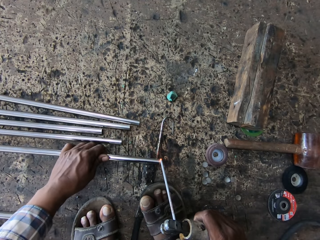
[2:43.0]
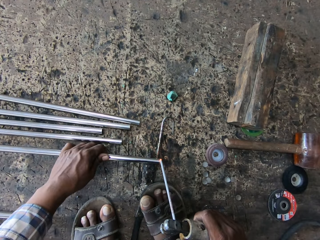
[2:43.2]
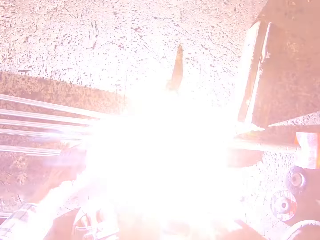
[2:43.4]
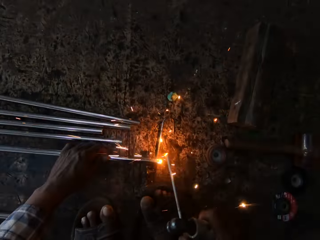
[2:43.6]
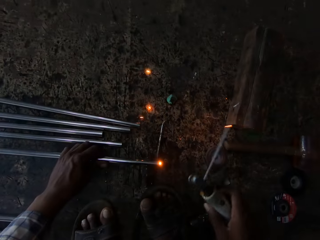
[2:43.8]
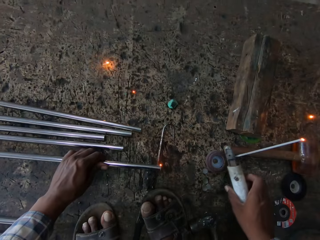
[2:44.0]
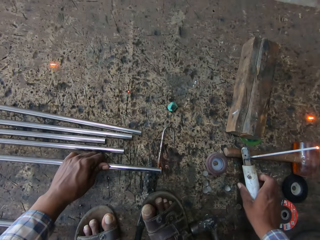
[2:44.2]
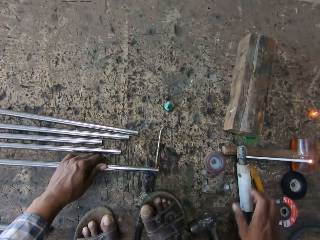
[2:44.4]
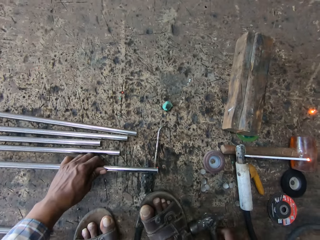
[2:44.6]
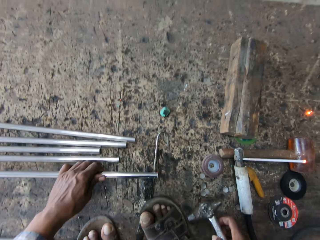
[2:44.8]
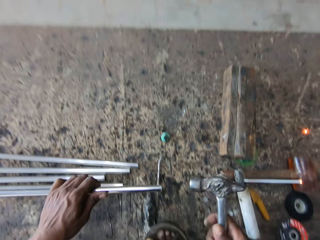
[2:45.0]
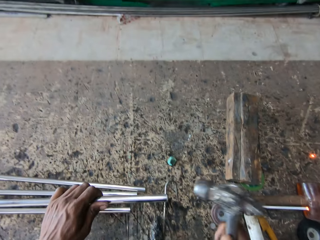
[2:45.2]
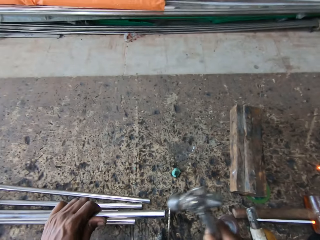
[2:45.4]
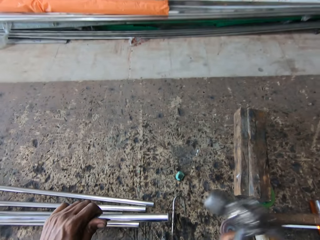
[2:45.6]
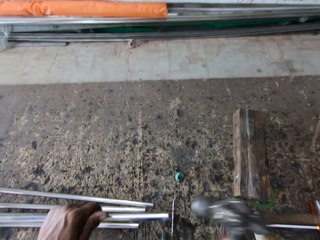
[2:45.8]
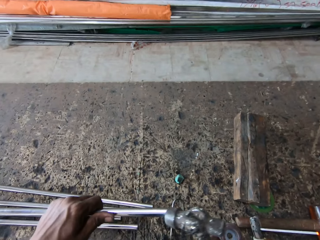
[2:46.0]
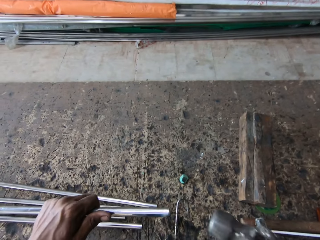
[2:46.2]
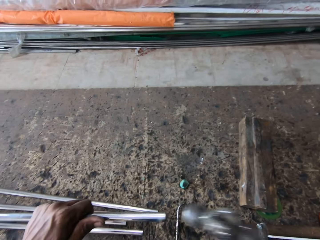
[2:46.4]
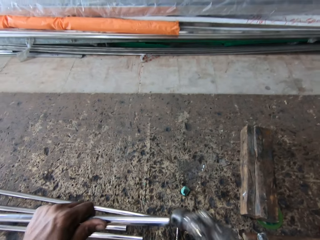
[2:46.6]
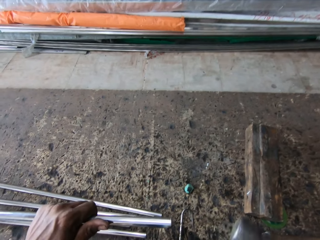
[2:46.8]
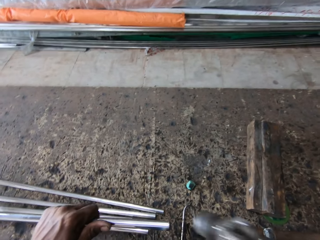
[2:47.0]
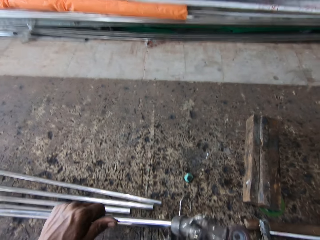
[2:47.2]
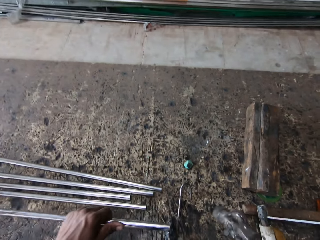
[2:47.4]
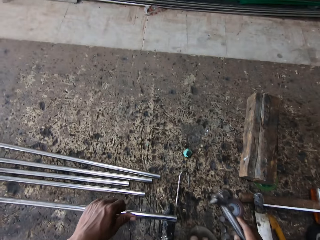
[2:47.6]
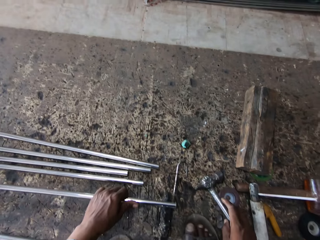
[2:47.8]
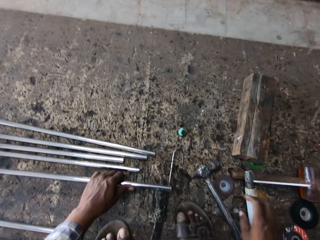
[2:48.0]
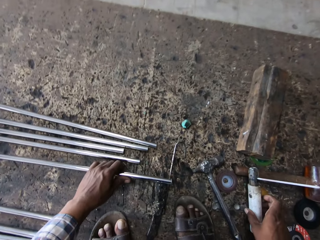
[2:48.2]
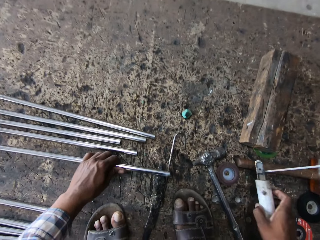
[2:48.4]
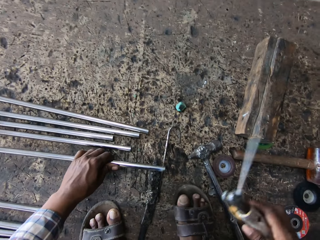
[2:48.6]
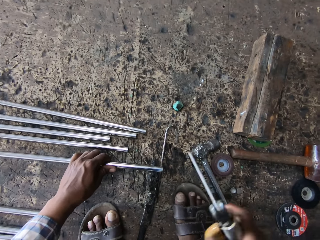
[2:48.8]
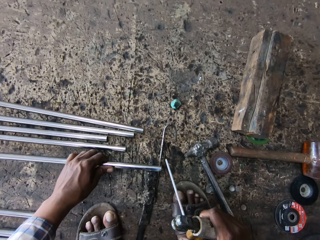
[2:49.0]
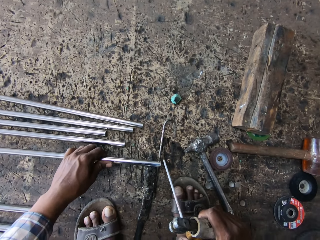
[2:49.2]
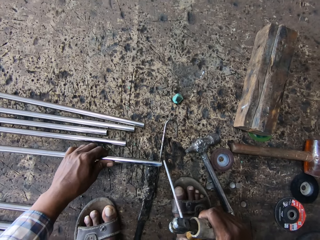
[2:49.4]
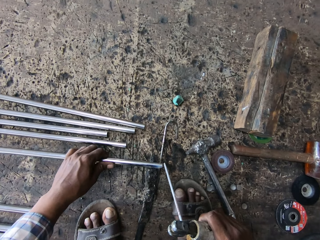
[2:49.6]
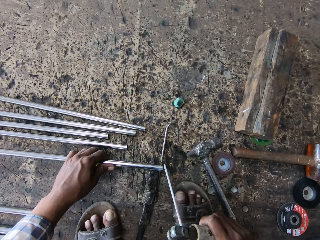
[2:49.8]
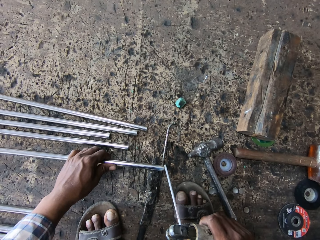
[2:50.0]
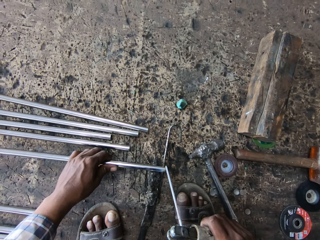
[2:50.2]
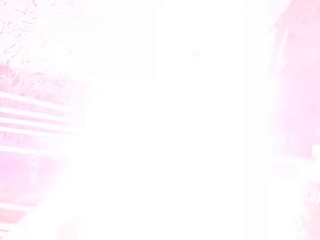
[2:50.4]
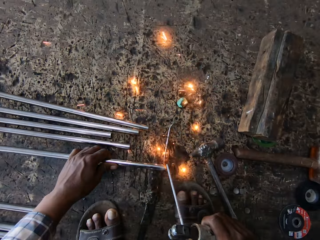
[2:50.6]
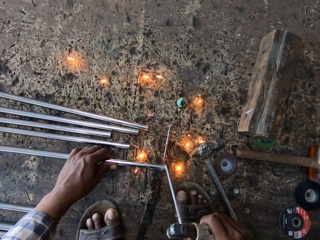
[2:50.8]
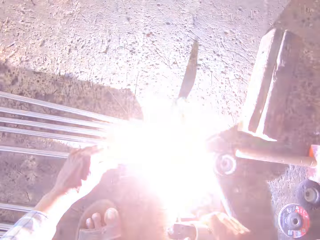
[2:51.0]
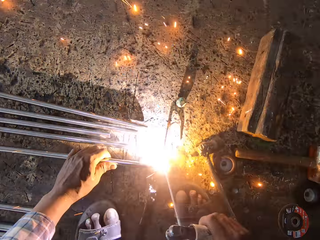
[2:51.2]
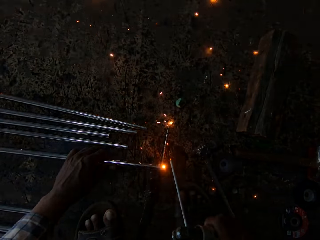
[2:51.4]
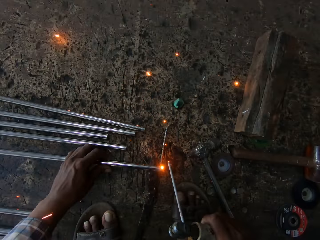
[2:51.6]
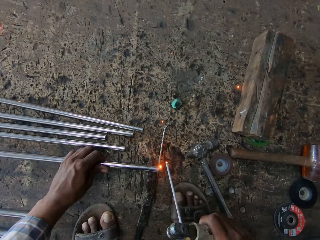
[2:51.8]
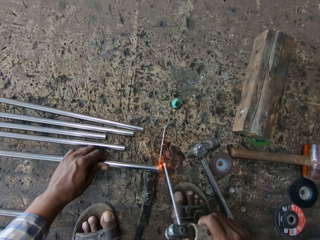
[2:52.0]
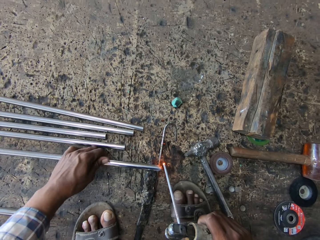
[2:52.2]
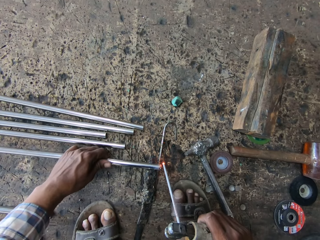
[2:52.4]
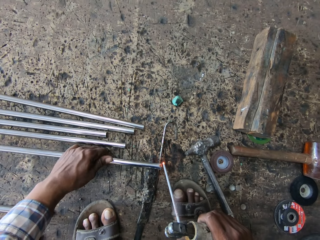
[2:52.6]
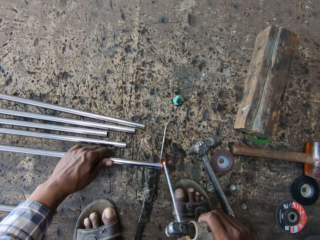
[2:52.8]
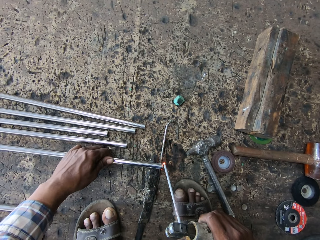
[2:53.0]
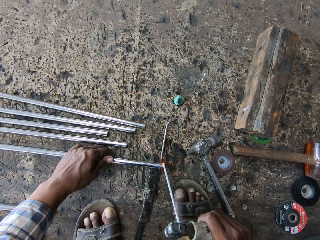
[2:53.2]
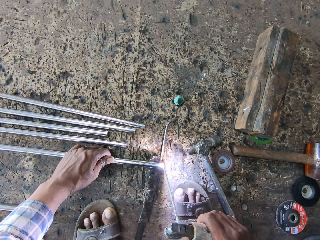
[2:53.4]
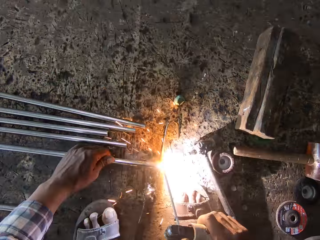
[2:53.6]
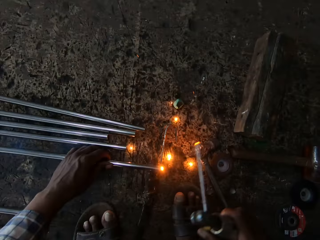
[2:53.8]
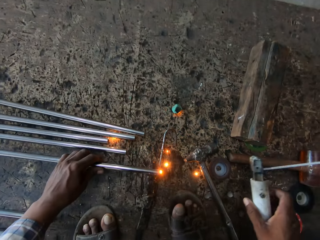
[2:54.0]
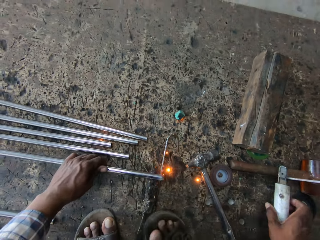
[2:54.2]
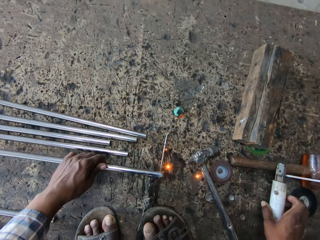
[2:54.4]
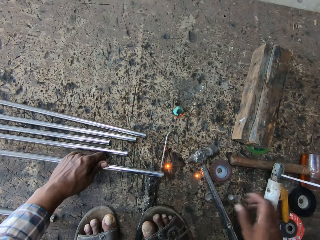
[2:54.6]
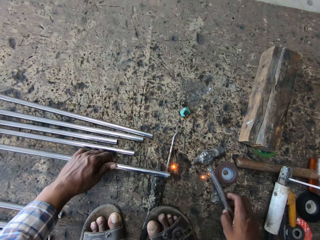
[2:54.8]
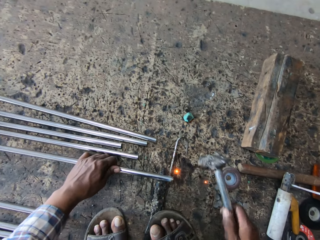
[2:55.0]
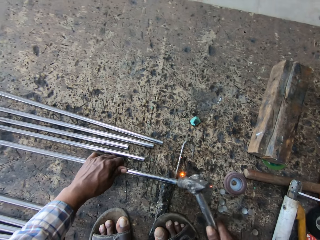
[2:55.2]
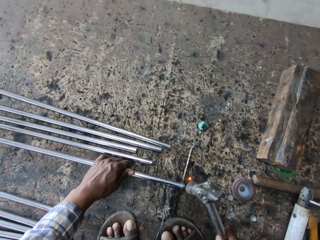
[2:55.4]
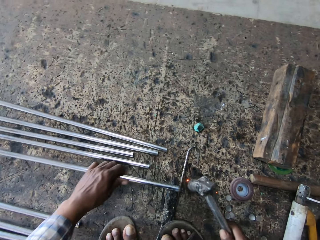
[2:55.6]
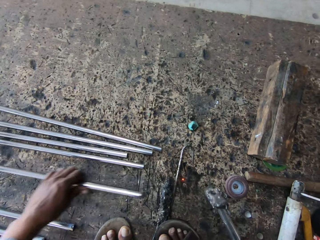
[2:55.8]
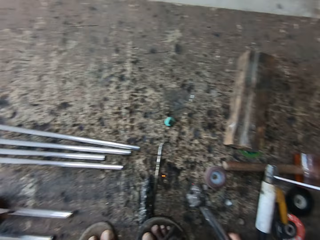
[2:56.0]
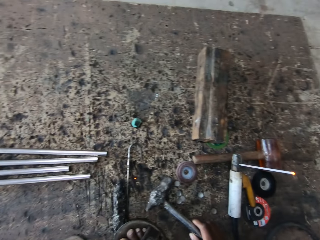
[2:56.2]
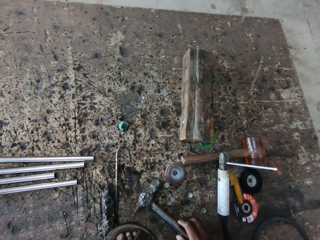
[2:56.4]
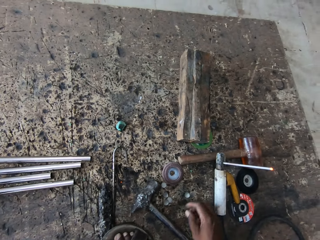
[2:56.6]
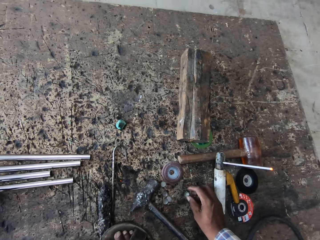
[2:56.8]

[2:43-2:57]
The camera wearer puts the welding torch down. They pick up a hammer. They hold the hammer. They hit the metal rod with the hammer. They drop the hammer. They pick up the welding torch or electrode holder. They hold the electrode holder. They weld the metal. They put the welding torch down. They pick up the hammer. They hit the metal rod with the hammer.

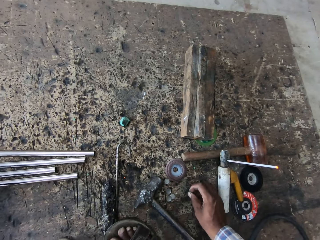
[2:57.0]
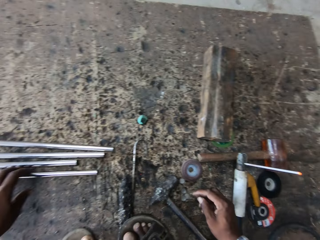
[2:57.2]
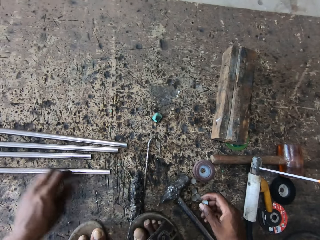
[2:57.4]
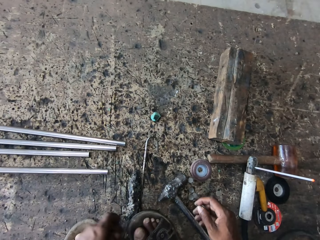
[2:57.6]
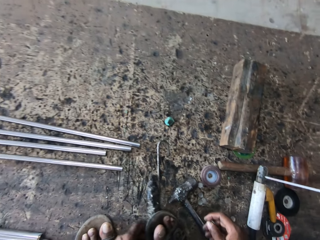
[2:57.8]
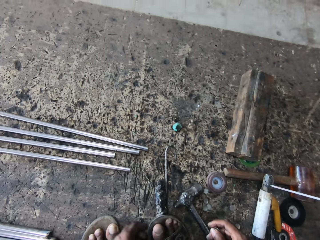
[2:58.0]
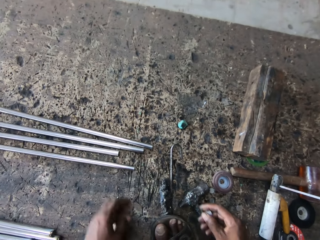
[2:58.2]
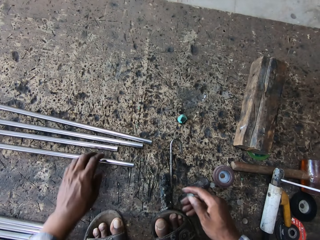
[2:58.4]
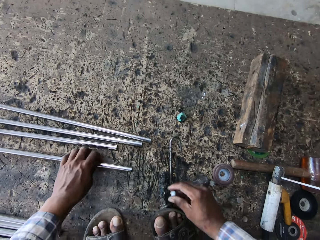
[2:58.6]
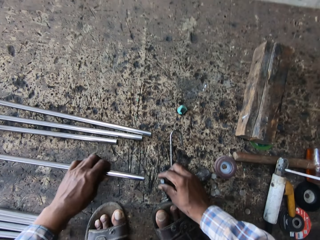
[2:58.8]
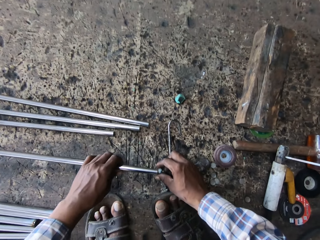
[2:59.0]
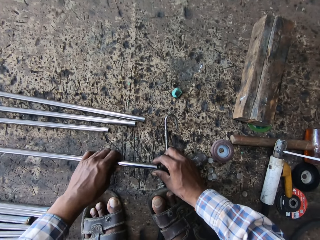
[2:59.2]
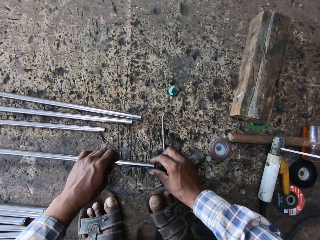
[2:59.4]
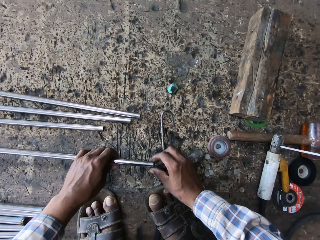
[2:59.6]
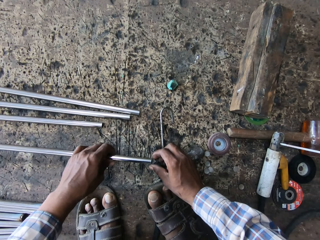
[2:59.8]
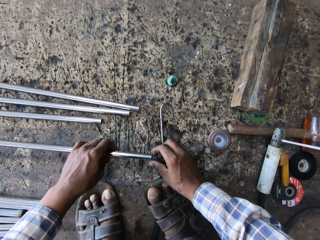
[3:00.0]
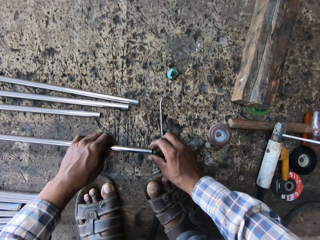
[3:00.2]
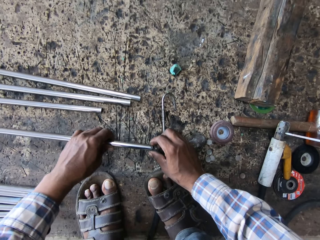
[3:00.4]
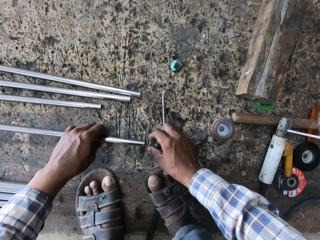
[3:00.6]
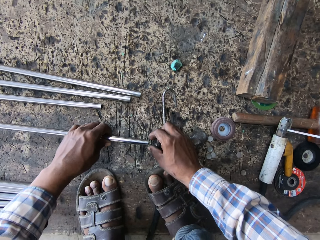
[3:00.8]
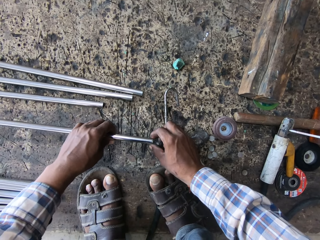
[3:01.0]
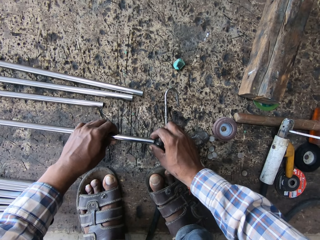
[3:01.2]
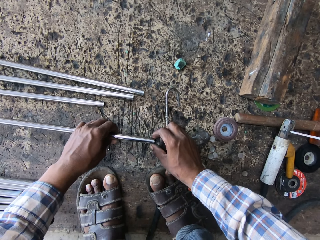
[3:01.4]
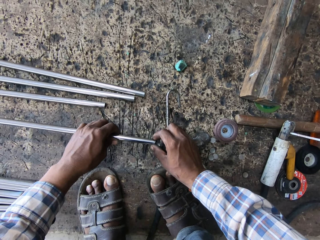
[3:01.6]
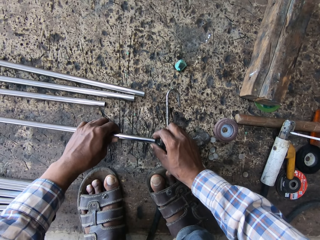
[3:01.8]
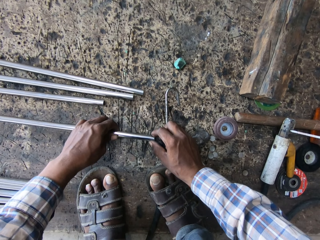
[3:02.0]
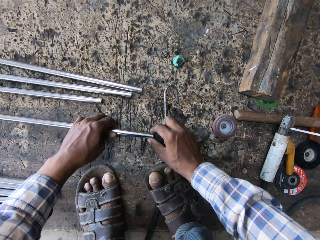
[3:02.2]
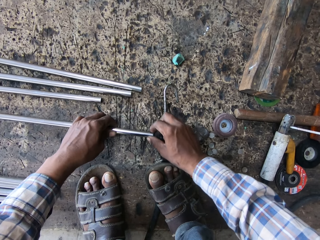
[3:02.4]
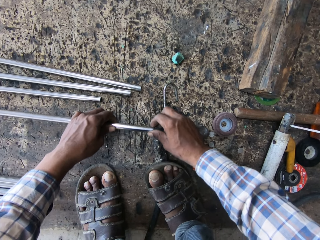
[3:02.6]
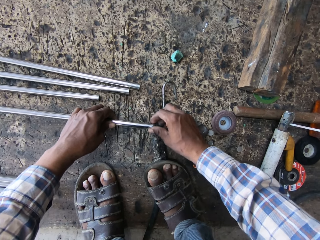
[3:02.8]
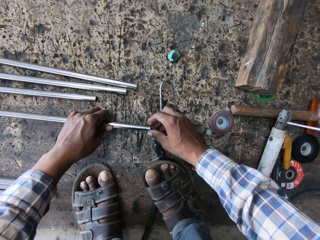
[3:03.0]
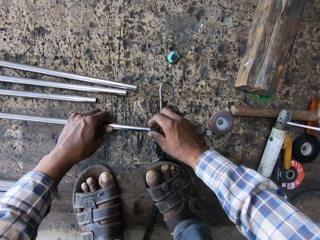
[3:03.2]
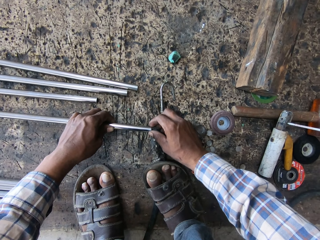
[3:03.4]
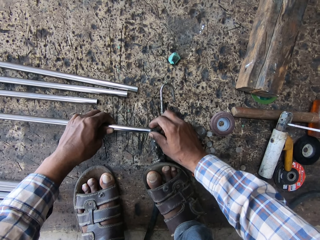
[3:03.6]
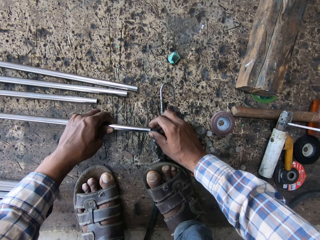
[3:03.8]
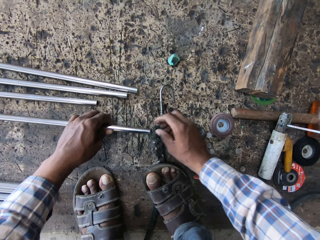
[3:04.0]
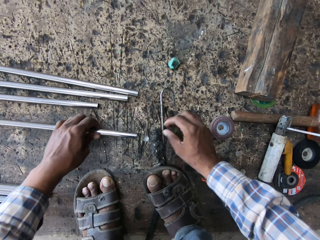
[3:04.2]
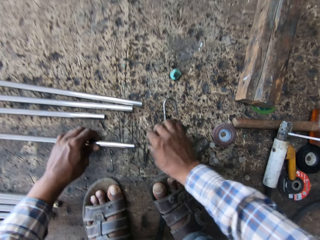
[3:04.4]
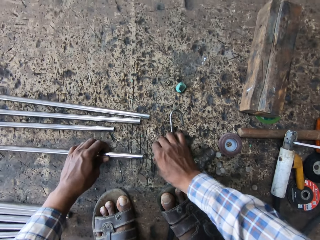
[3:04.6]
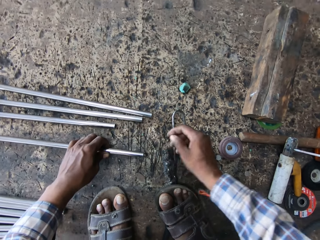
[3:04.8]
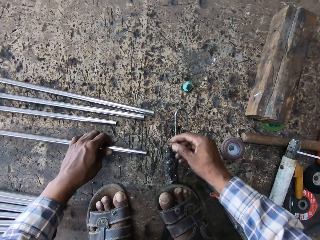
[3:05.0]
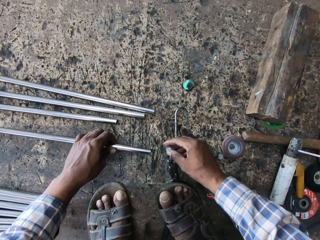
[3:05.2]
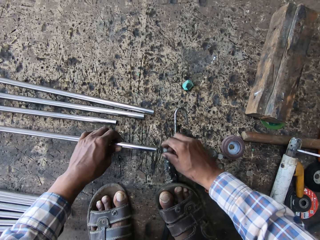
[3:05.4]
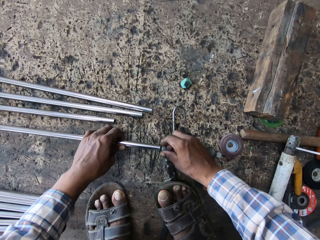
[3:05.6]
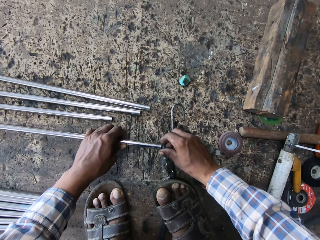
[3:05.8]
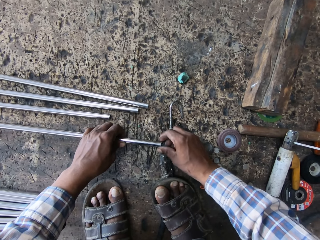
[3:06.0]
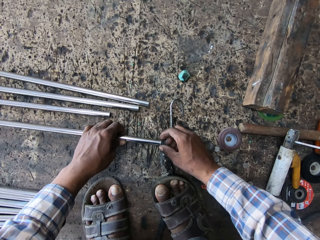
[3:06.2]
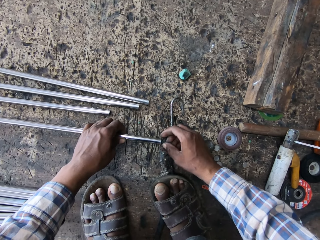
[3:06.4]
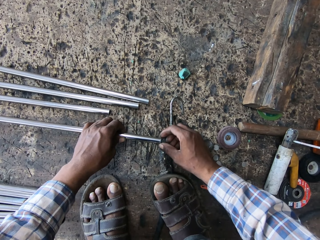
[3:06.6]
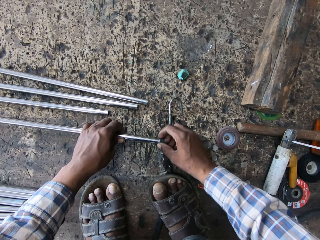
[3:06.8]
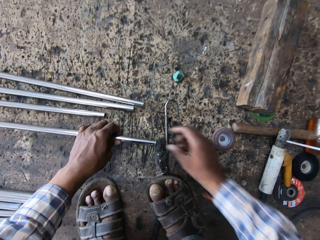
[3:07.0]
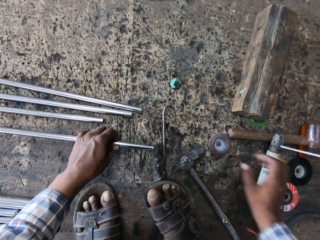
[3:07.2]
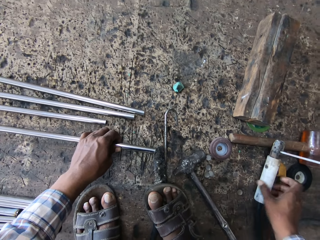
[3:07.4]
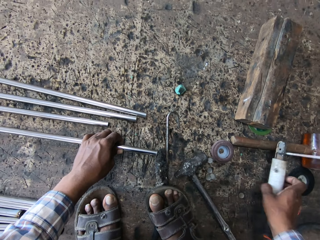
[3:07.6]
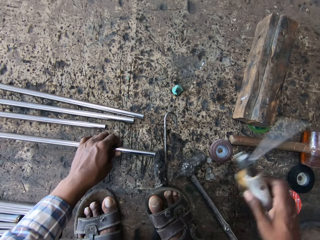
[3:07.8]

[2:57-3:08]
The camera wearer drops the hammer. They pick up a metal cap. They pick up the metal cap again. They fix the metal cap to the metal. They pick up the metal cap. They fix the metal cap to the metal.
